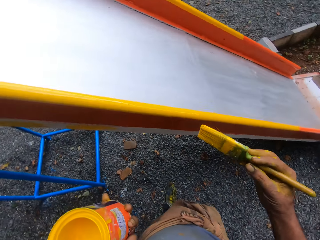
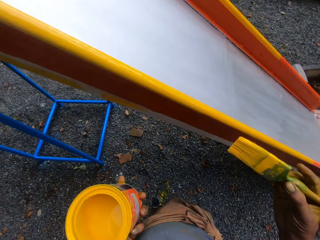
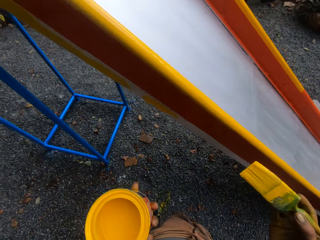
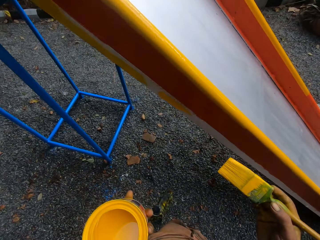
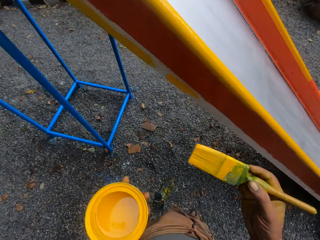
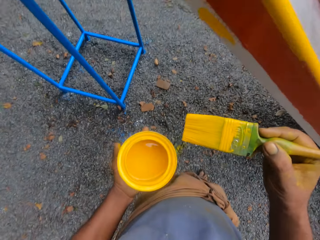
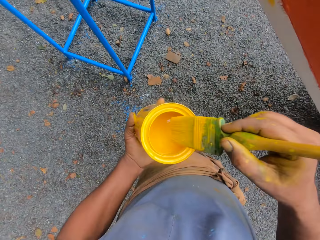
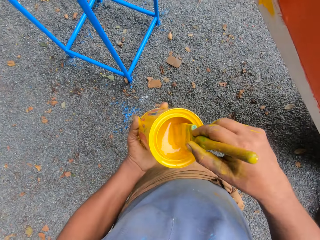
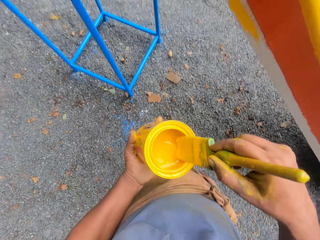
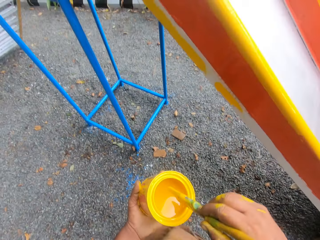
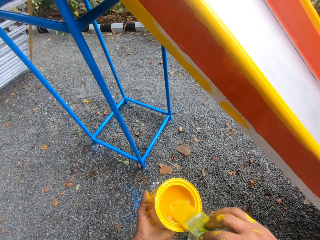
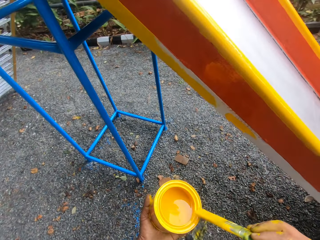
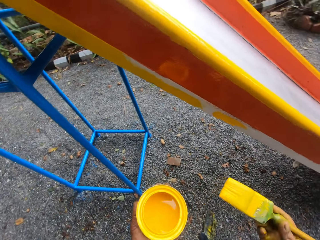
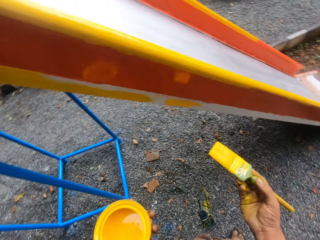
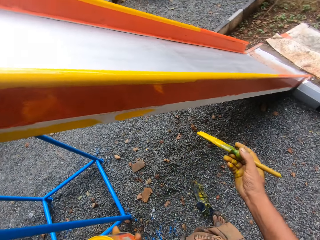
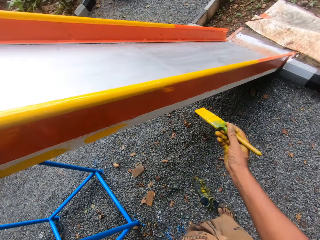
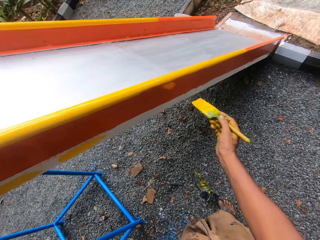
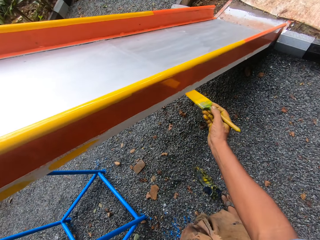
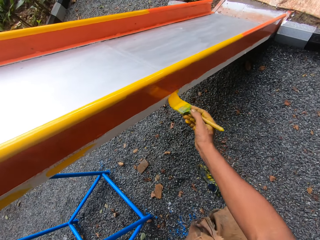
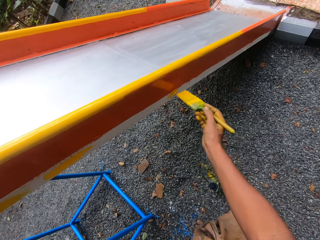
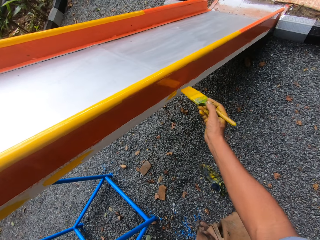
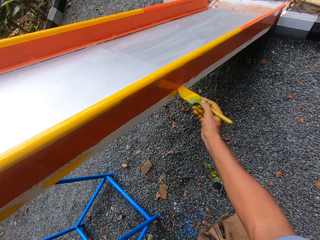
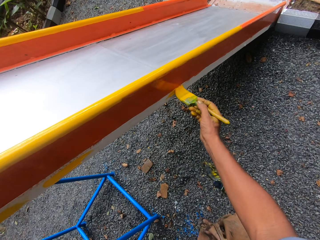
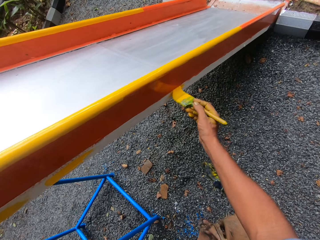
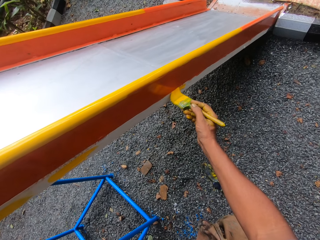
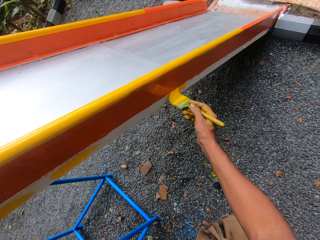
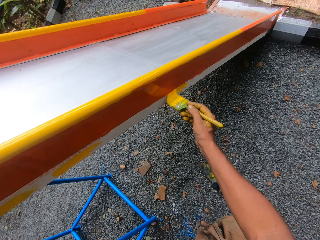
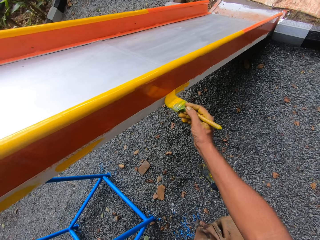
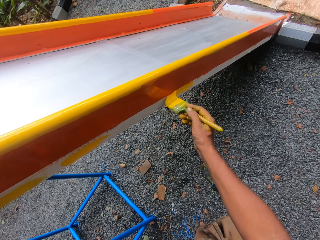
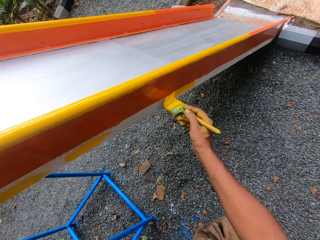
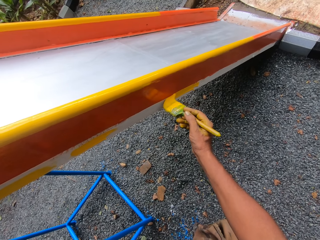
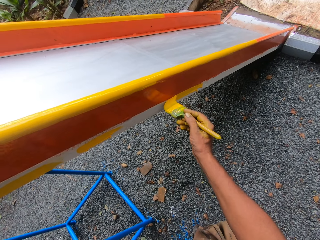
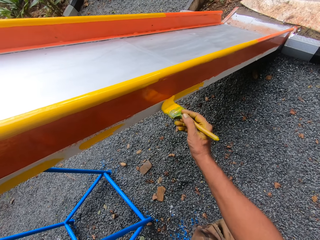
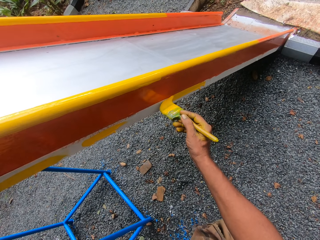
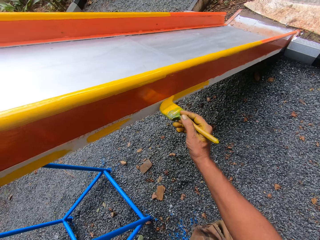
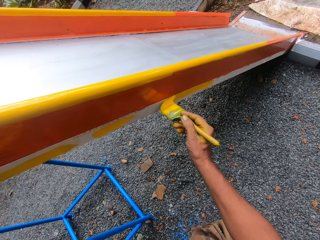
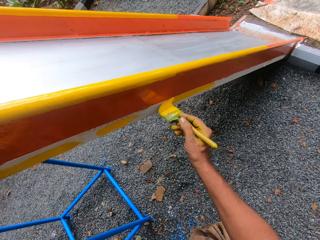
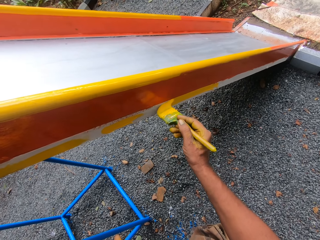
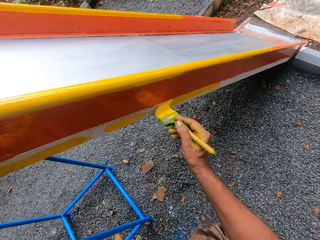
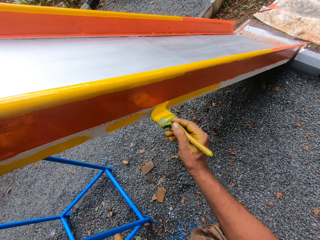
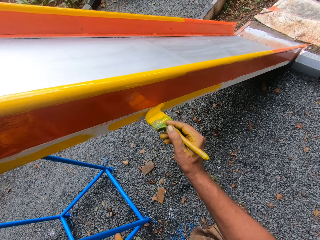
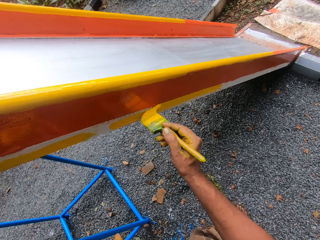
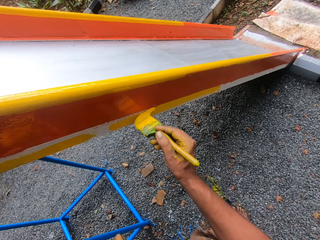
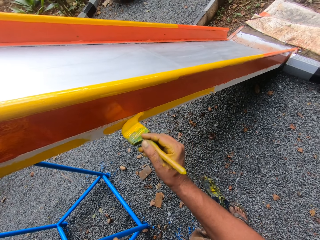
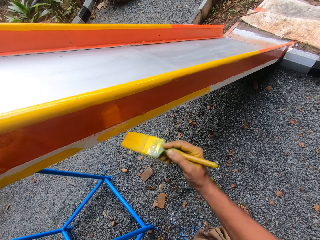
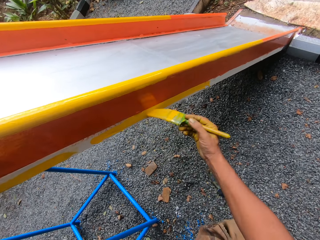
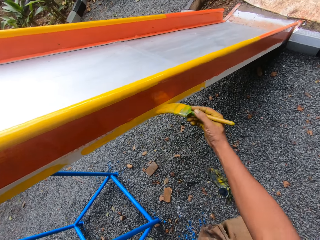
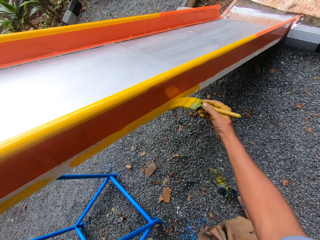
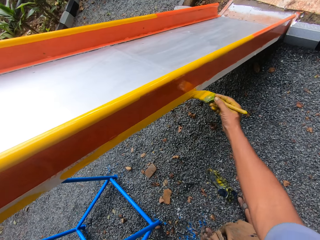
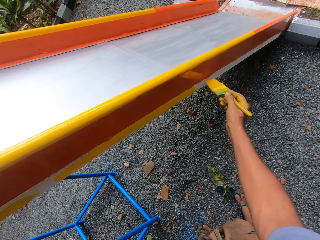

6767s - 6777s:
The camera wearer dips a brush in paint. They paint the swing.

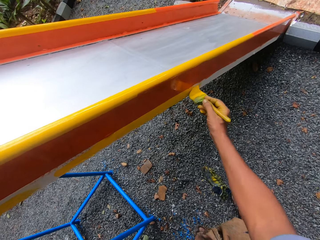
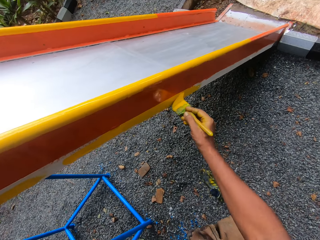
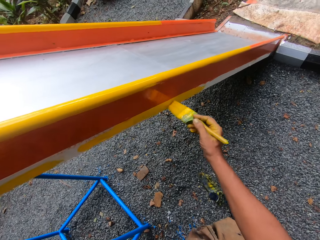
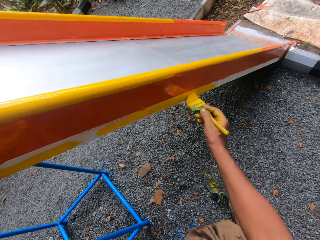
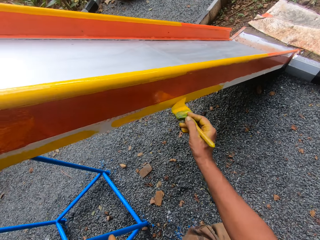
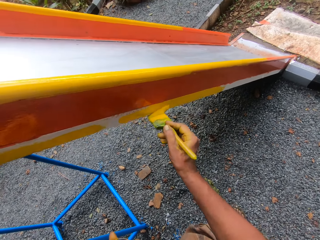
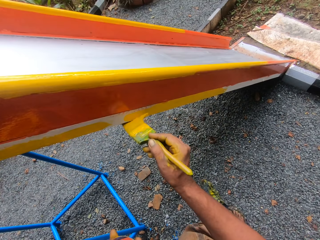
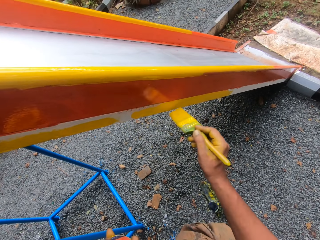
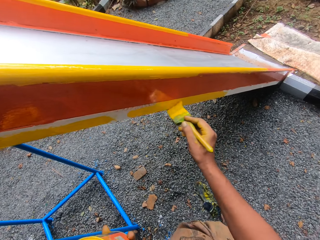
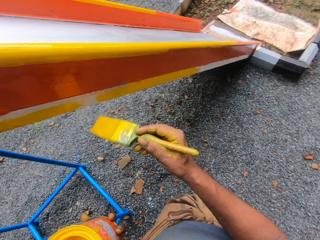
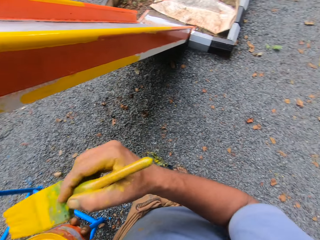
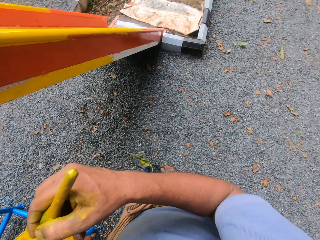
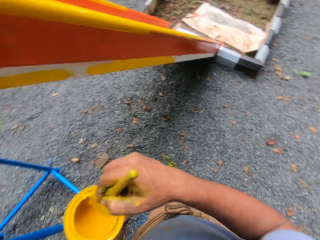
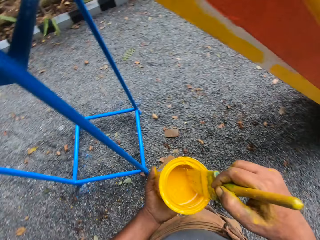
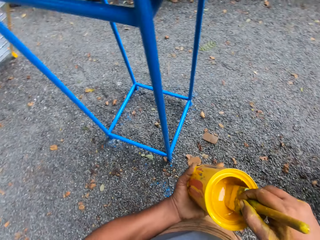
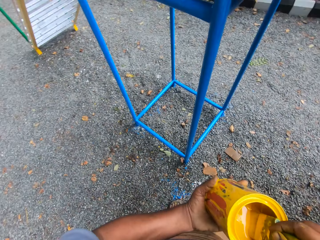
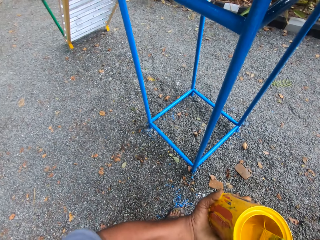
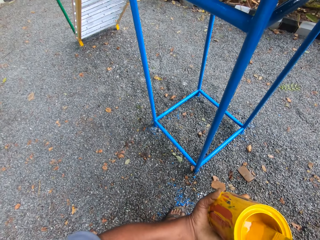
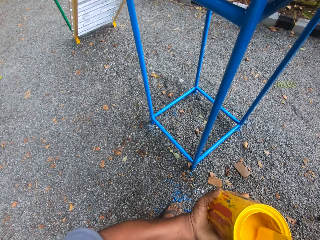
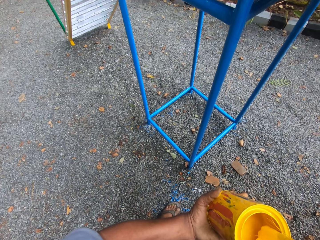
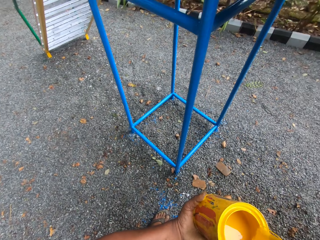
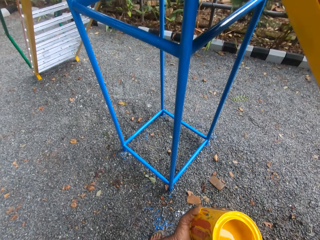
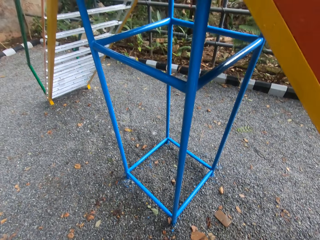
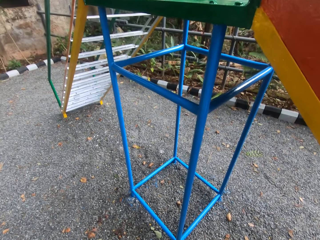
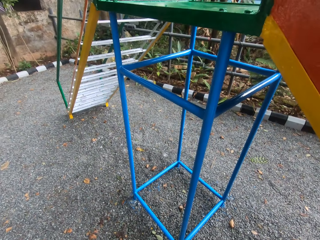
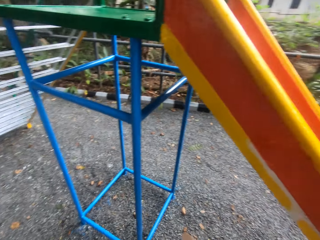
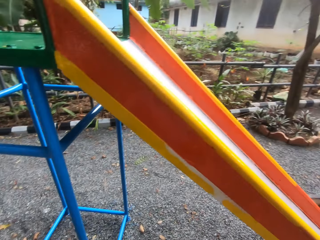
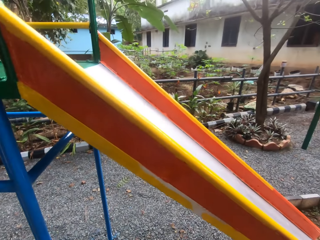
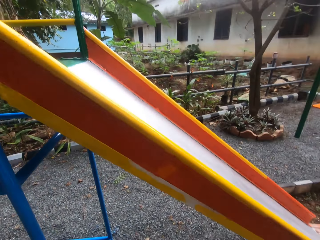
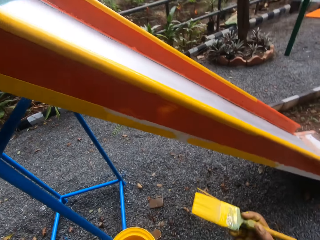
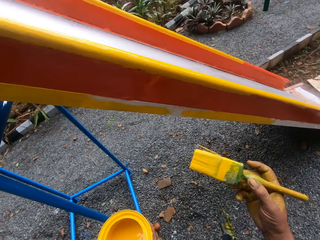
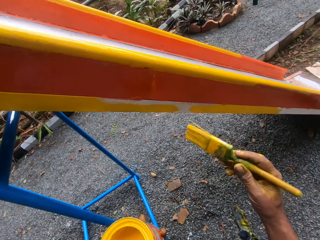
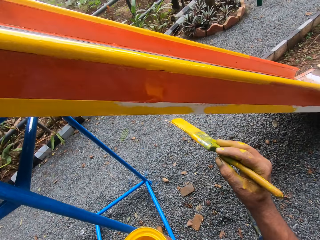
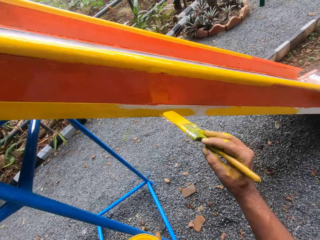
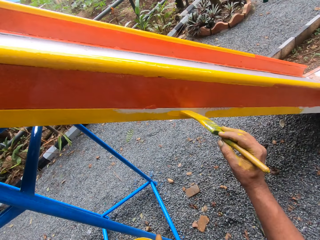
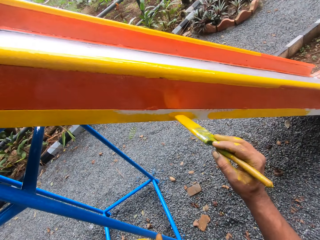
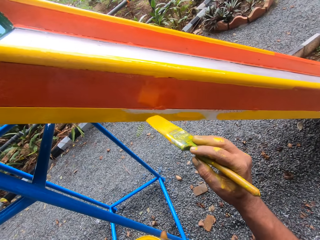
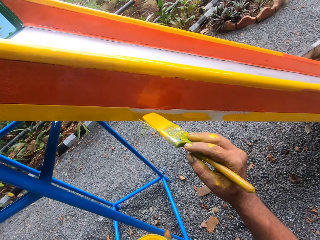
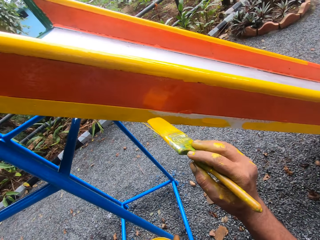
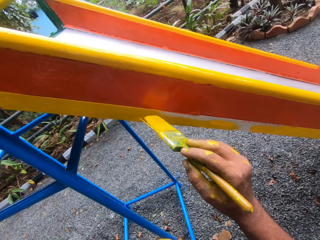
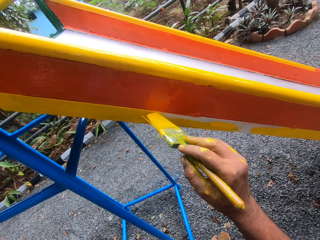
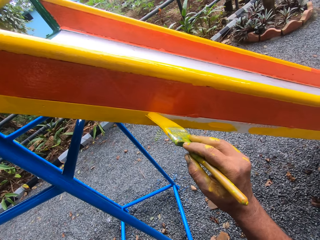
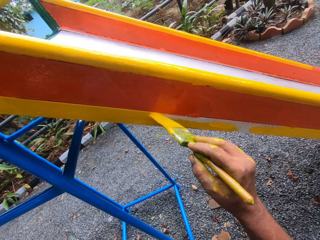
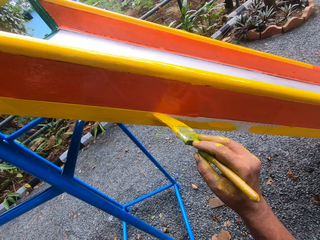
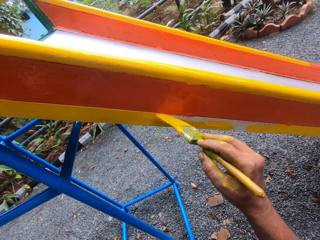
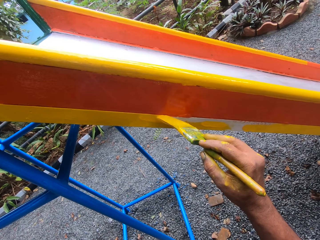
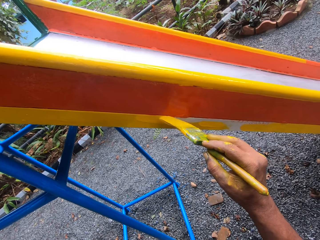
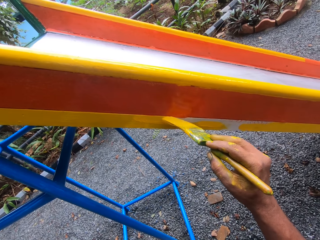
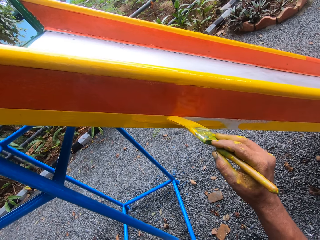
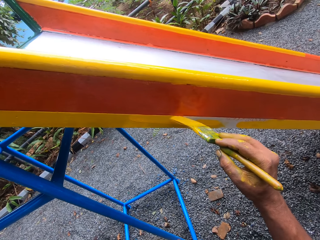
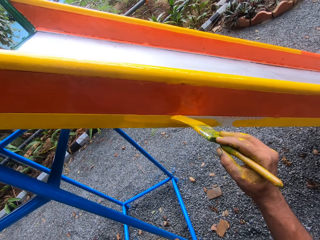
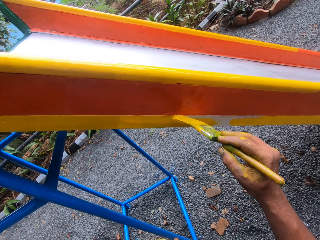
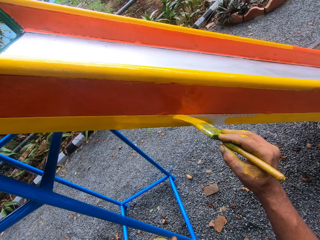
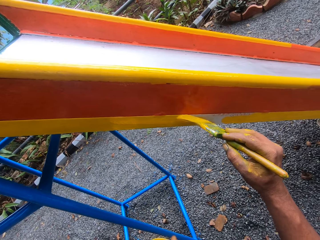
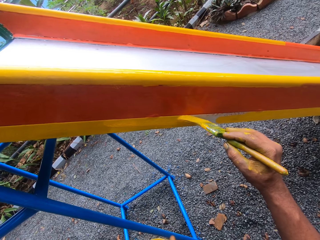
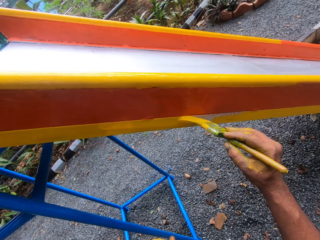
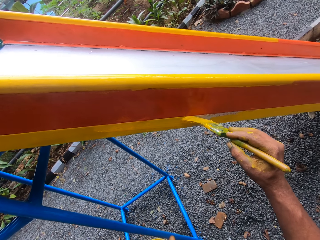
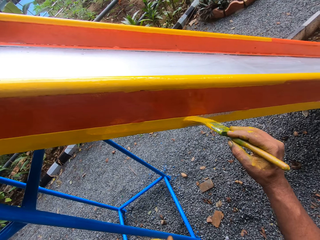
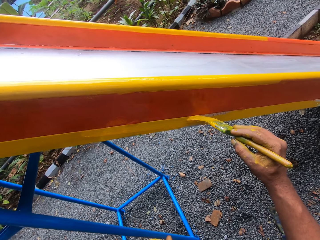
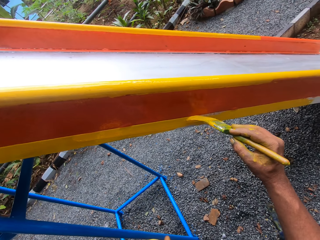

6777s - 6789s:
The camera wearer dips the brush in paint. They paint the swing.
